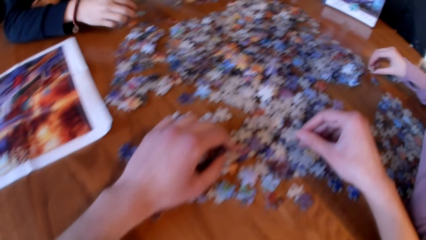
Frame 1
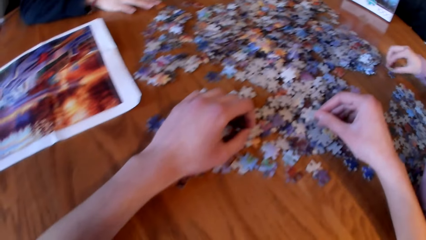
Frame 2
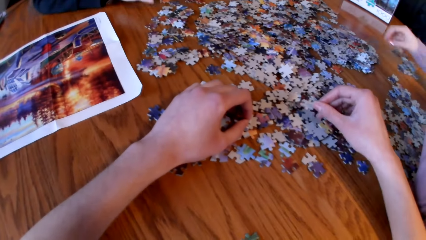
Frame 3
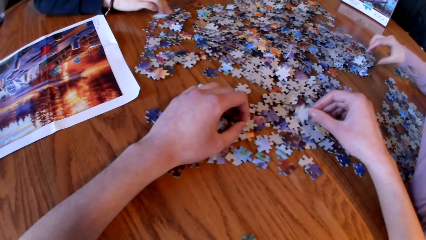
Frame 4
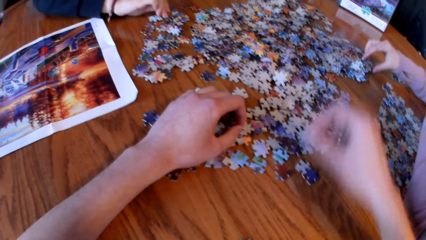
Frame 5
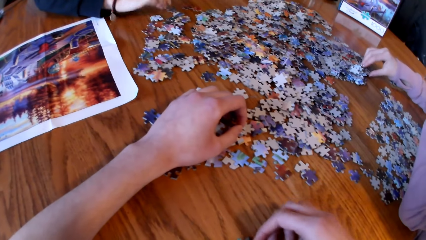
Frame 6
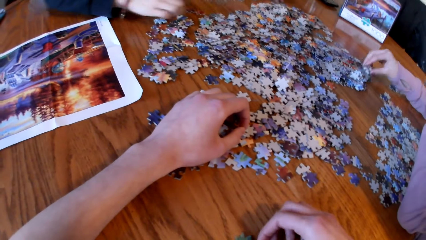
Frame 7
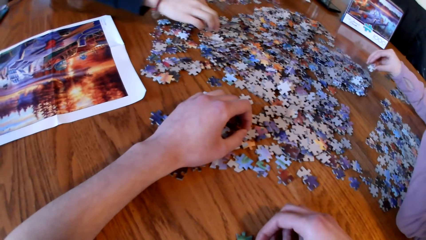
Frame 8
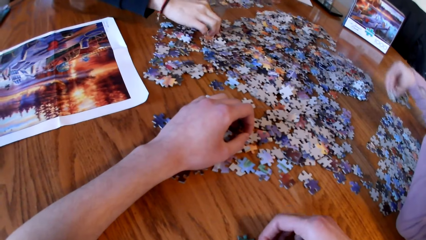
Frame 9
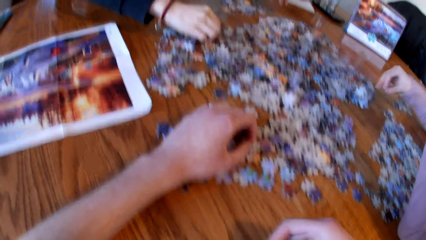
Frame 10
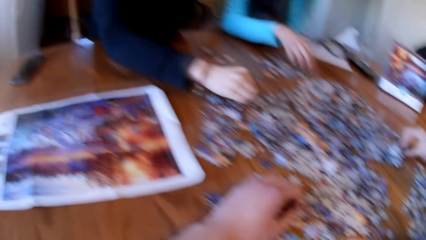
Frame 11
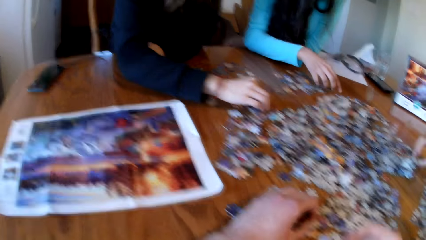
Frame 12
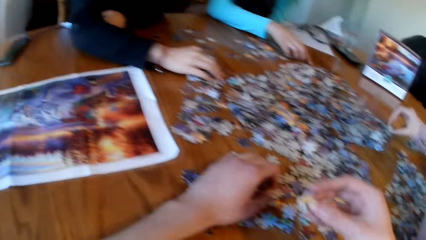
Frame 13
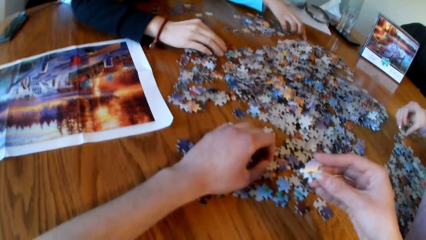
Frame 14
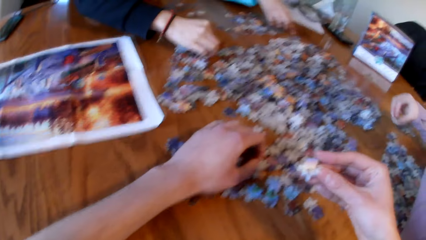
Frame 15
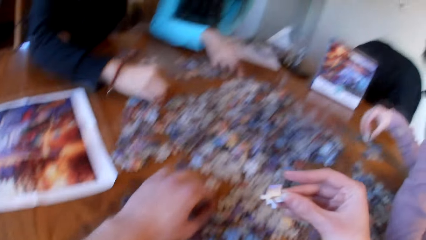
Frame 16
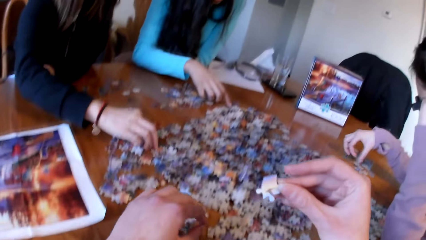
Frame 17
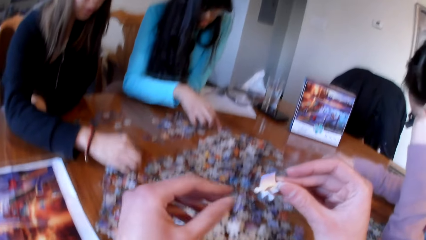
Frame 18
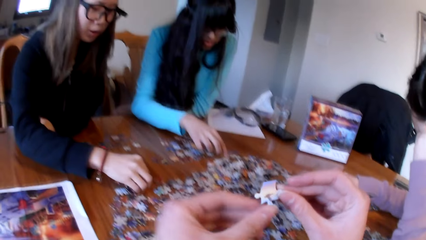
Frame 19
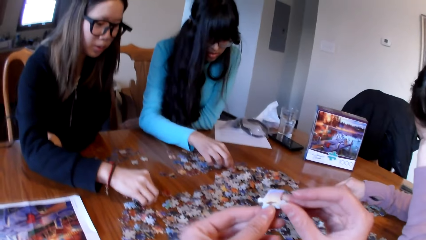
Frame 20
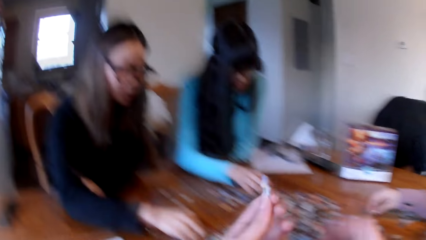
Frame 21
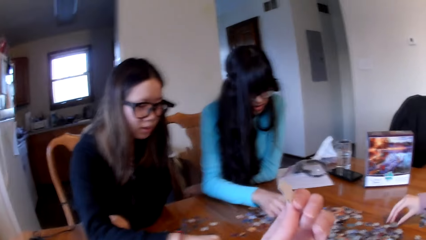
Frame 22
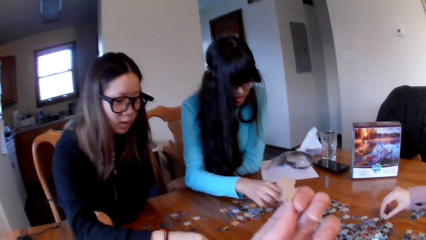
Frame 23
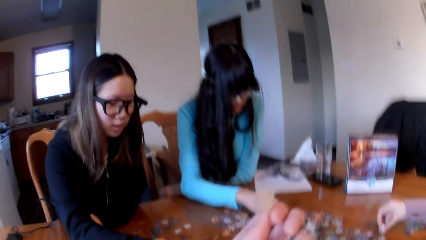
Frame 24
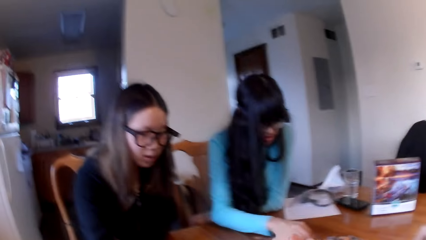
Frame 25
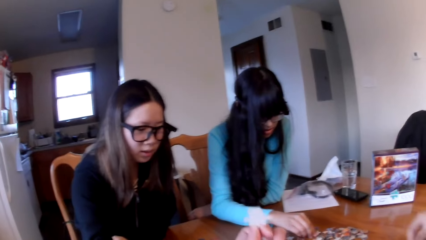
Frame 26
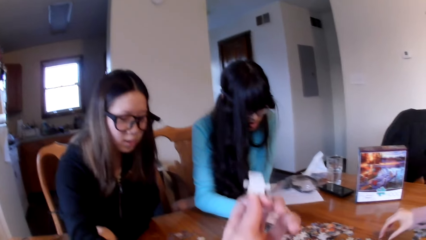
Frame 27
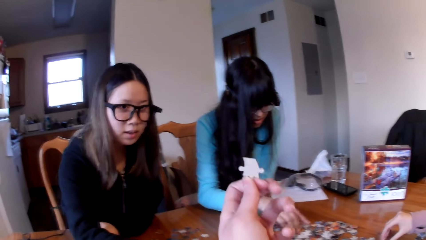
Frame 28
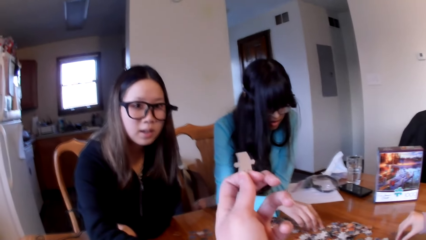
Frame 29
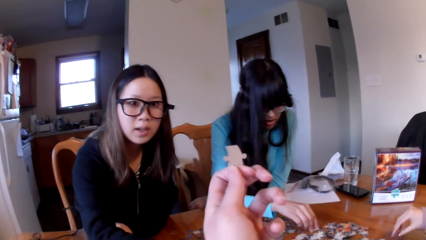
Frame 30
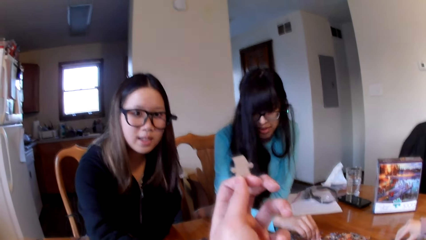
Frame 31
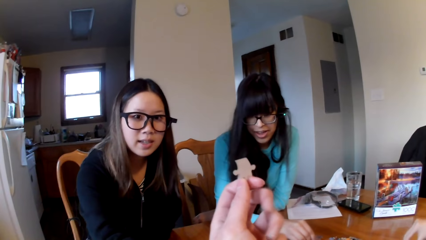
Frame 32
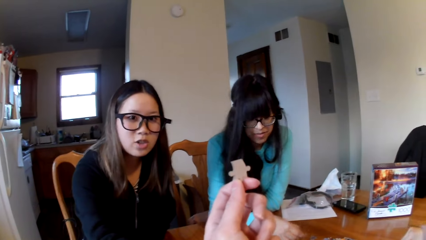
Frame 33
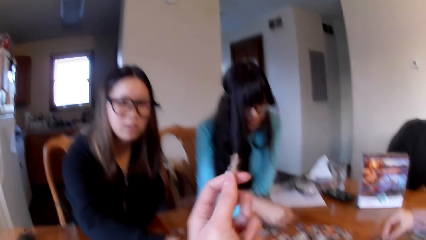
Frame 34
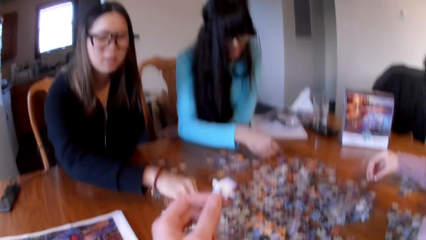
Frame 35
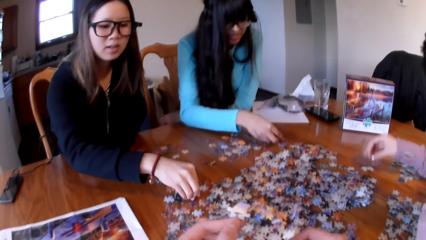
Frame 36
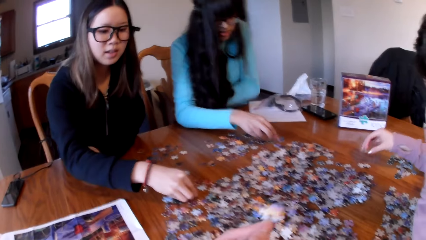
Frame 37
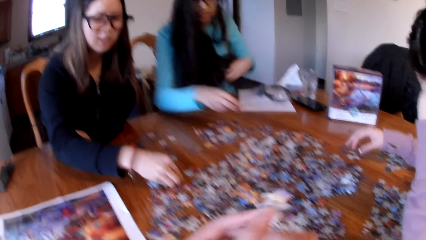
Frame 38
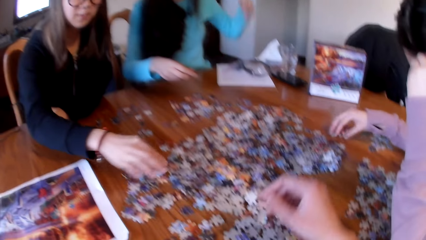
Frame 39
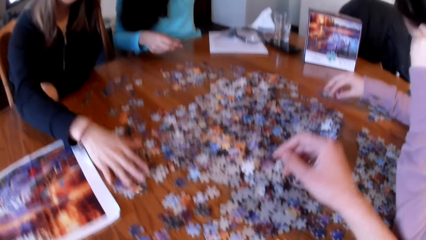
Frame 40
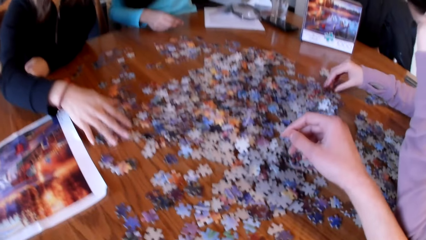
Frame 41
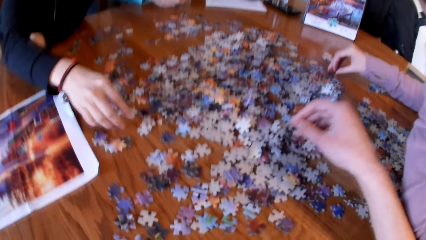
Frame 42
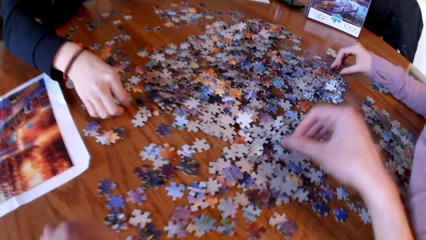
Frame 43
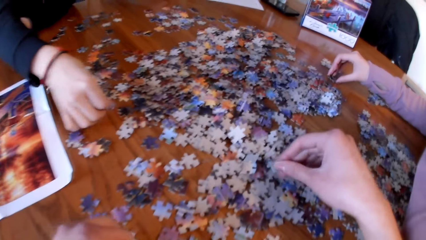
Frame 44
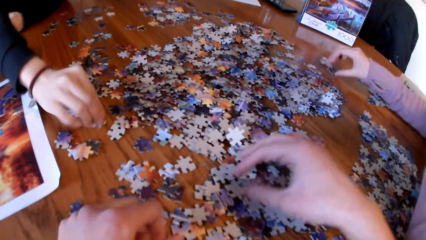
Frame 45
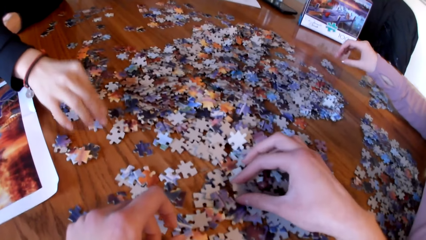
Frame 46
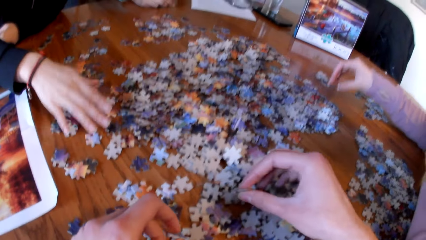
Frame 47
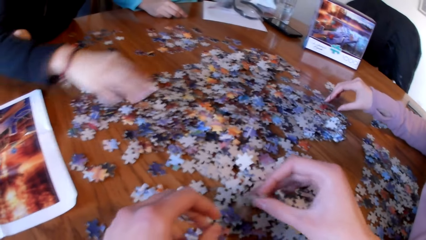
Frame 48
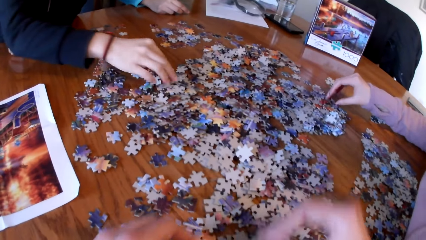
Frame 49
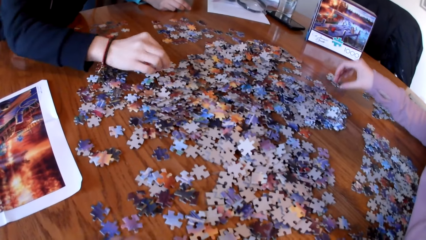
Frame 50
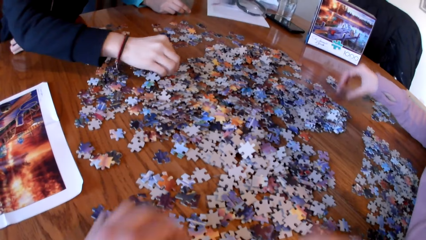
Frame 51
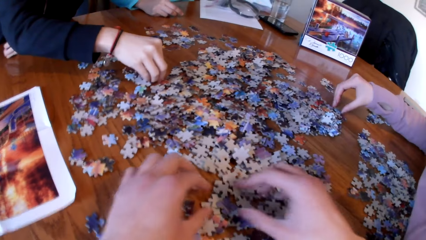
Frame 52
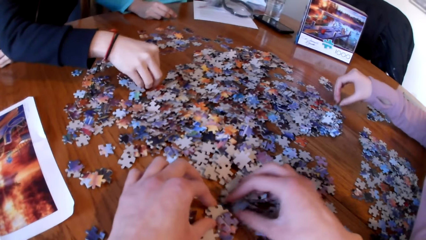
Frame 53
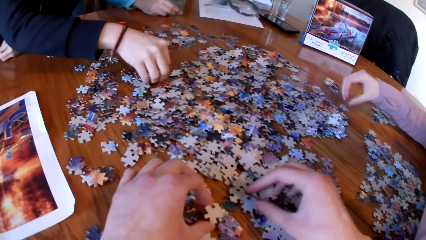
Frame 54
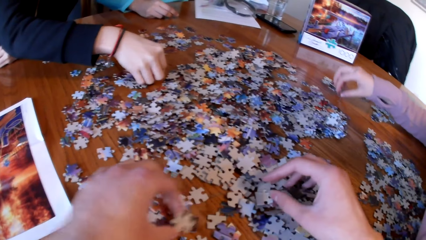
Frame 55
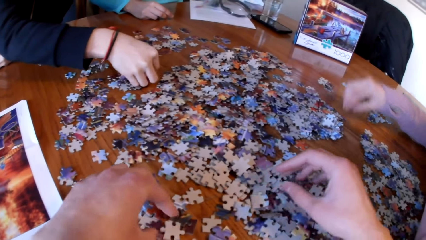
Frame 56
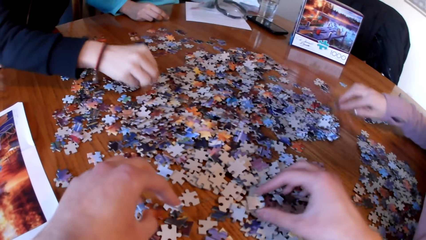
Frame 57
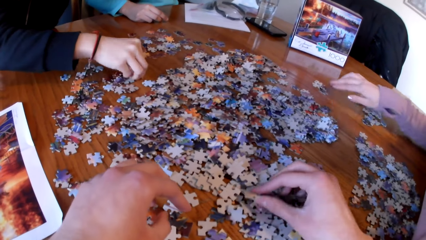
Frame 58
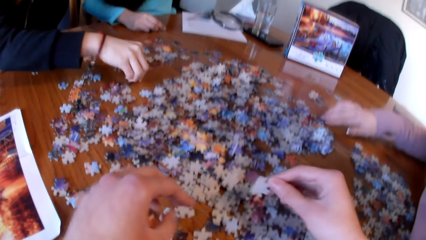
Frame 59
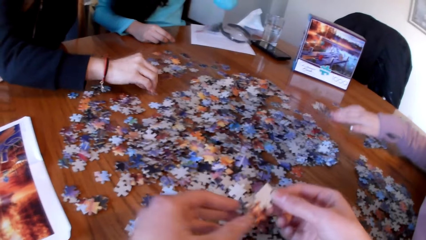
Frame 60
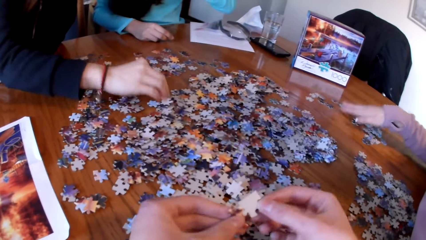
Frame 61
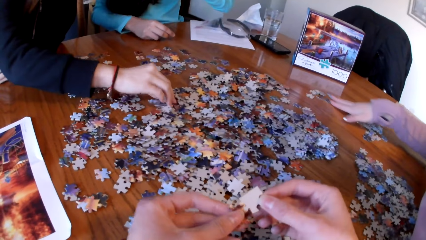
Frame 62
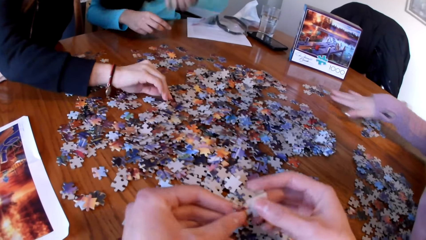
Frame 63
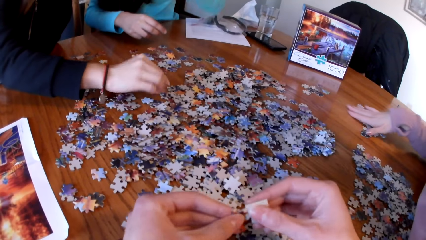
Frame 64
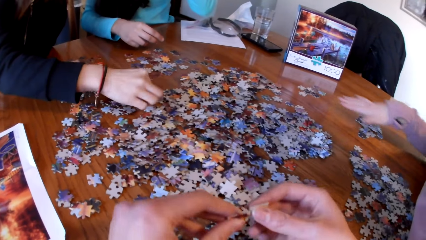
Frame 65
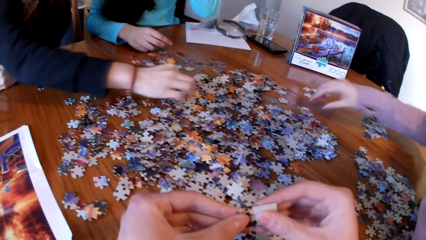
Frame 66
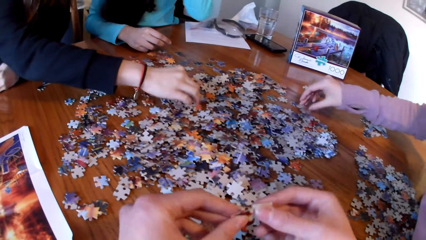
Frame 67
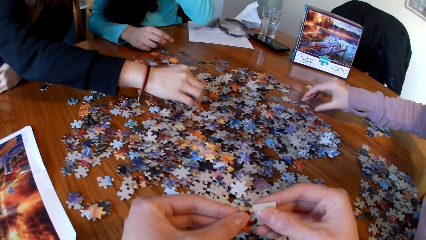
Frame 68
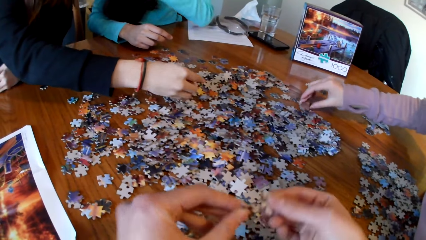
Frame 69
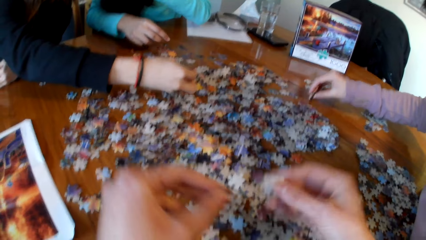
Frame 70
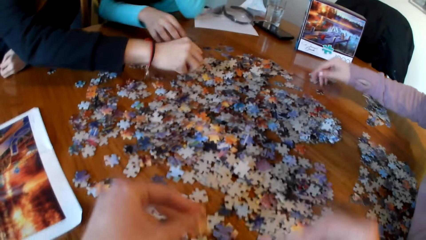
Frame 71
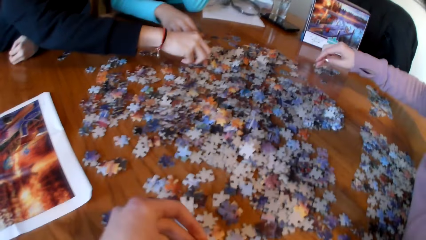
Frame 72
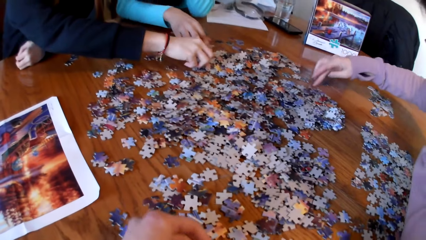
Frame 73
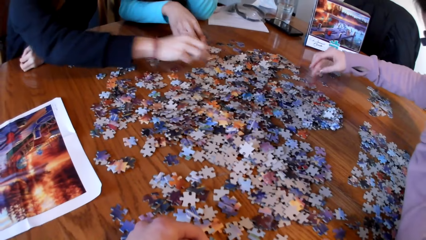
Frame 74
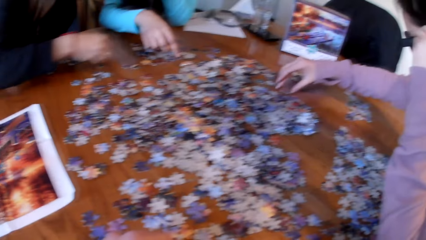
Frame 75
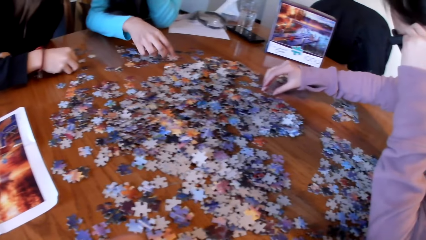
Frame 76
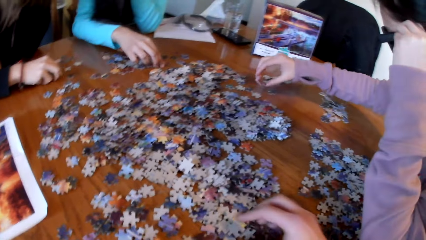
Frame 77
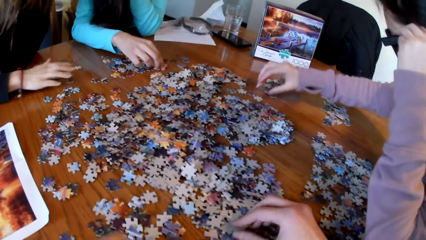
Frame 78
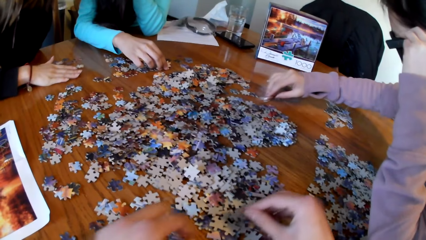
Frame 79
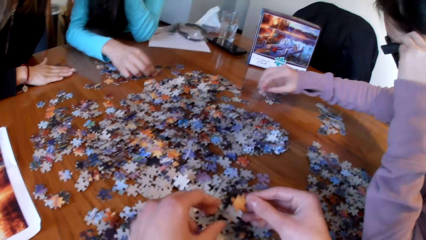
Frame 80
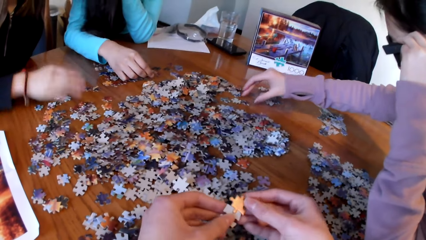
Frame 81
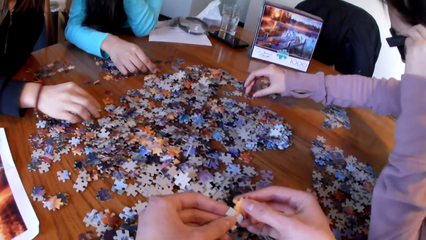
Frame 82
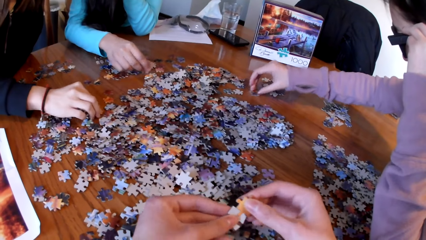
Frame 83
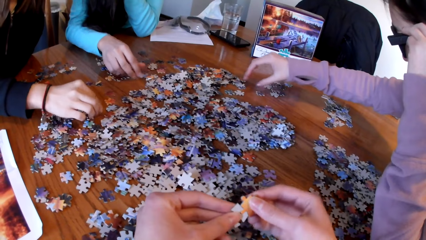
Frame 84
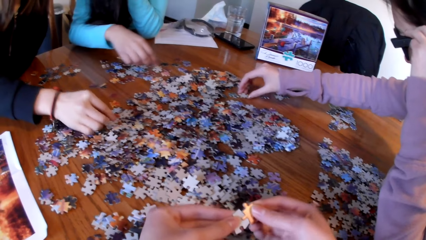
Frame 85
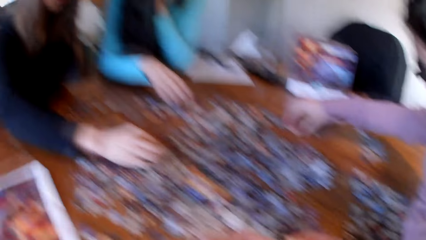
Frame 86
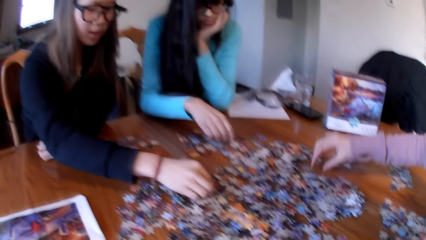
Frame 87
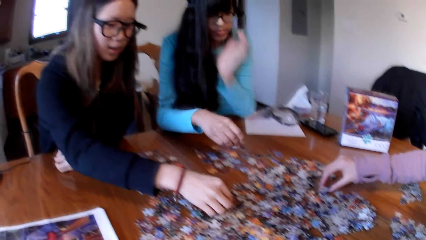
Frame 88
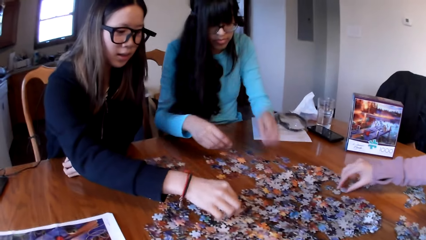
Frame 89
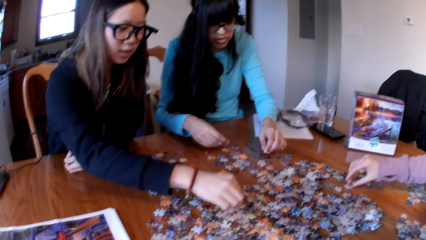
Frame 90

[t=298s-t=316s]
A lady picks the puzzle piece. The camera wearer lifts the puzzle piece. Another lady picks the puzzle piece. The camera wearer picks the puzzle piece from the table. The other lady picks the puzzle piece. The first lady picks the puzzle piece and plays the jigsaw puzzle. A third lady picks the puzzle piece. The first lady picks the piece of puzzle.
